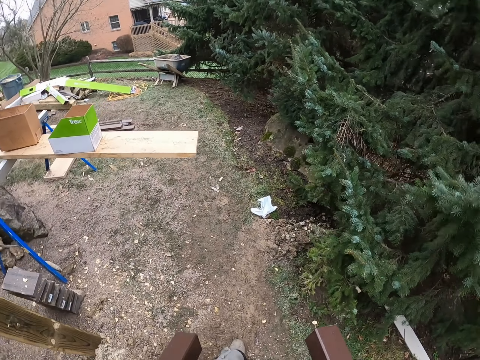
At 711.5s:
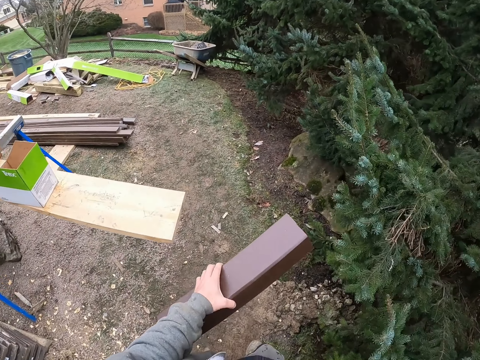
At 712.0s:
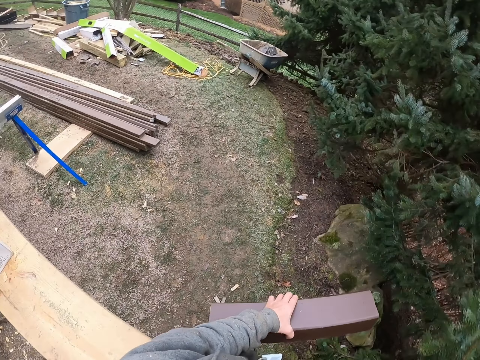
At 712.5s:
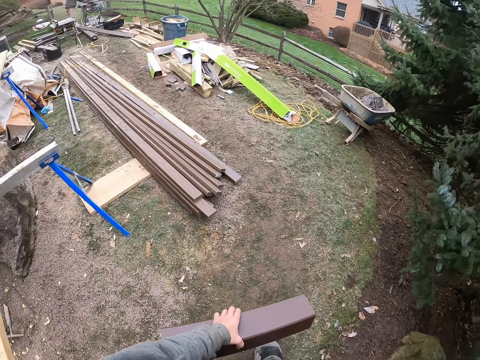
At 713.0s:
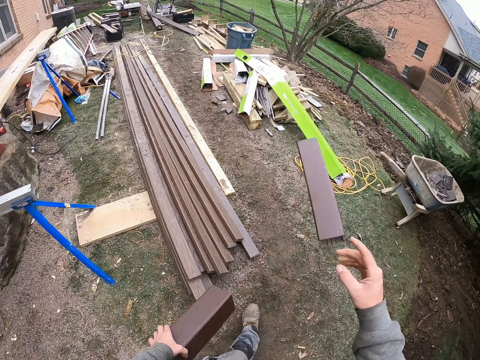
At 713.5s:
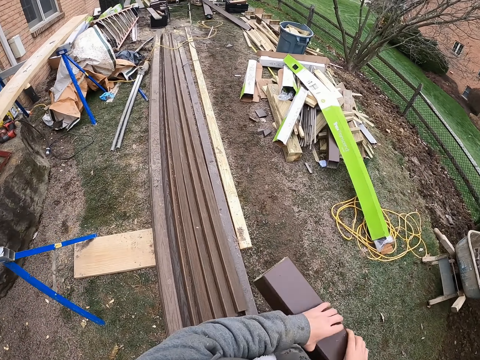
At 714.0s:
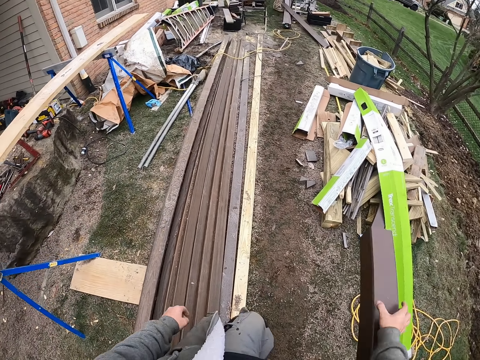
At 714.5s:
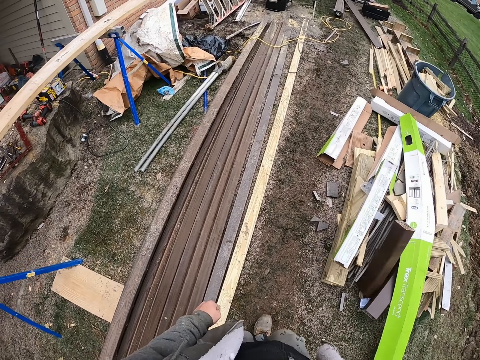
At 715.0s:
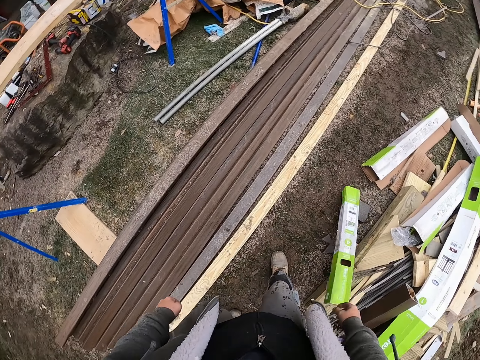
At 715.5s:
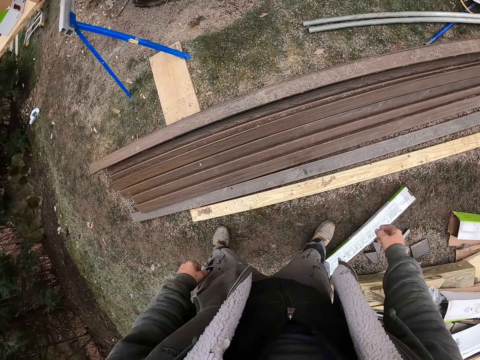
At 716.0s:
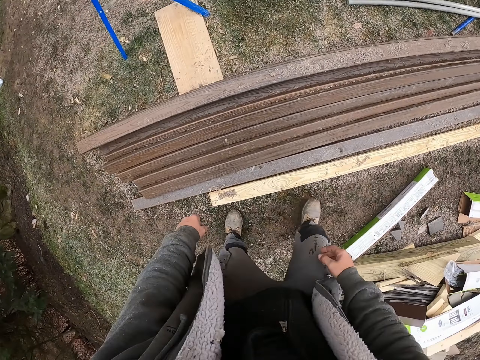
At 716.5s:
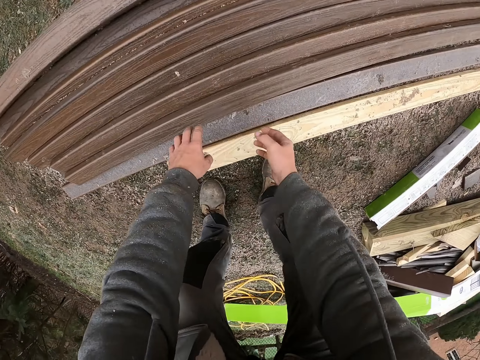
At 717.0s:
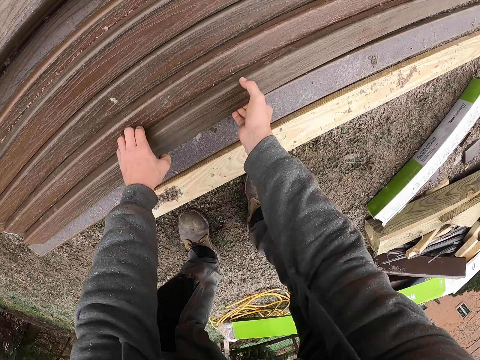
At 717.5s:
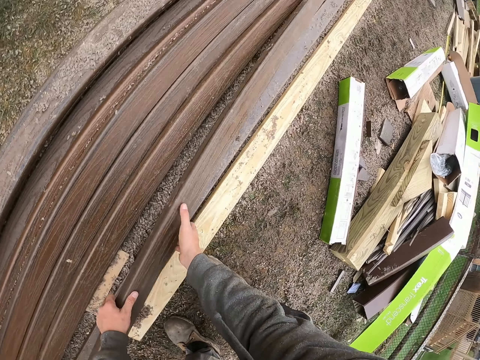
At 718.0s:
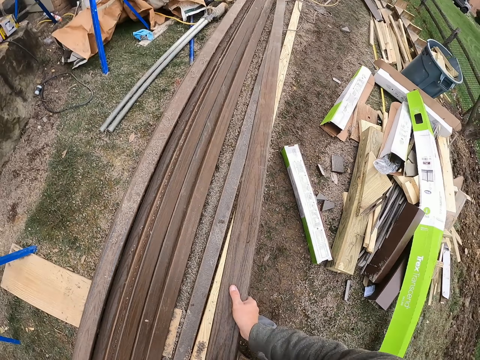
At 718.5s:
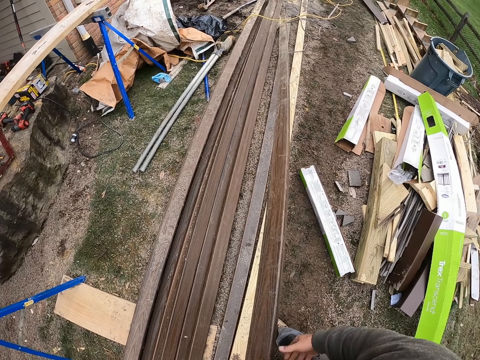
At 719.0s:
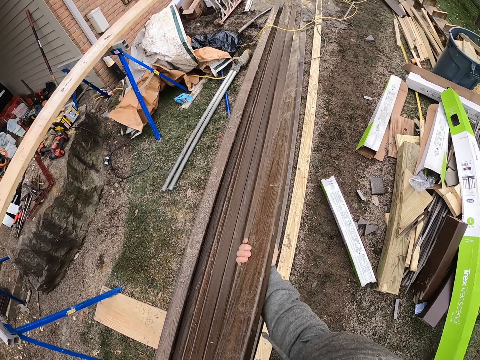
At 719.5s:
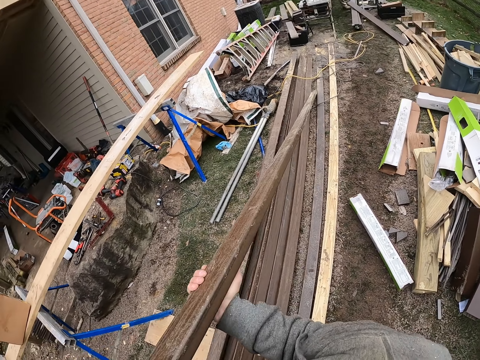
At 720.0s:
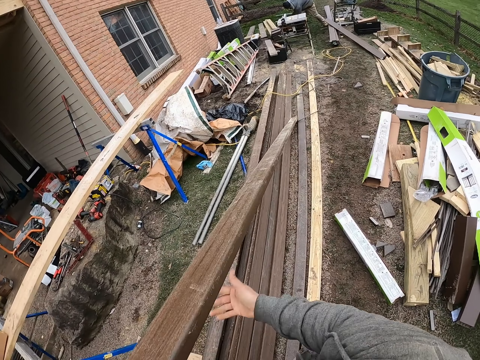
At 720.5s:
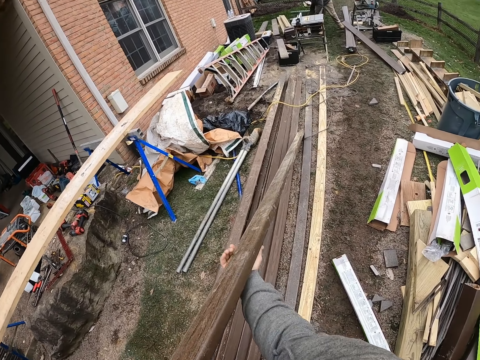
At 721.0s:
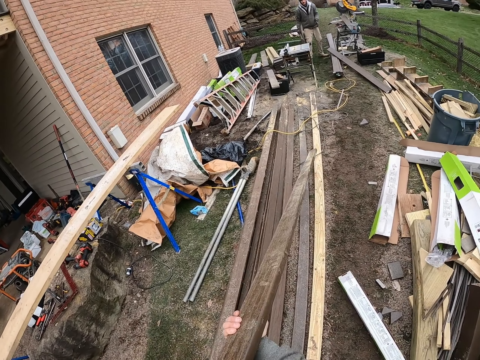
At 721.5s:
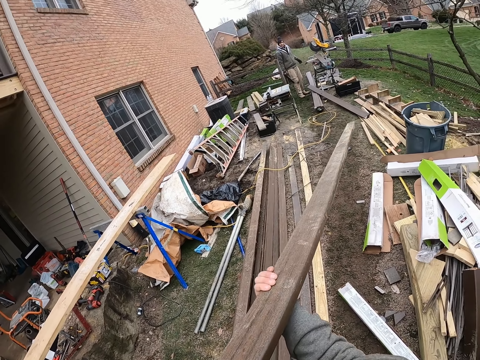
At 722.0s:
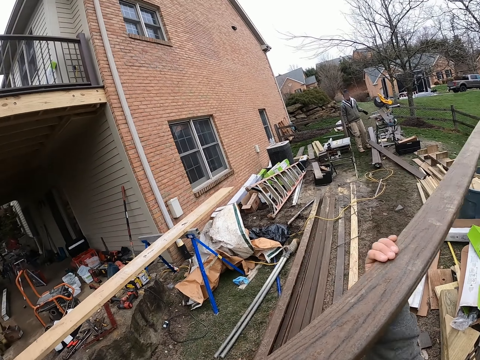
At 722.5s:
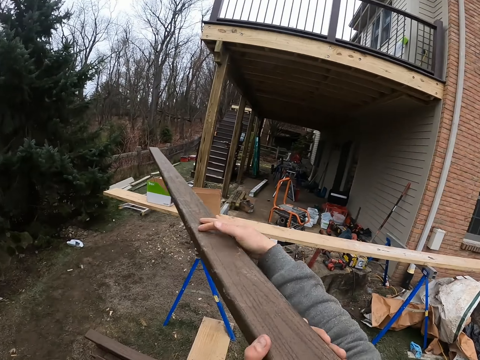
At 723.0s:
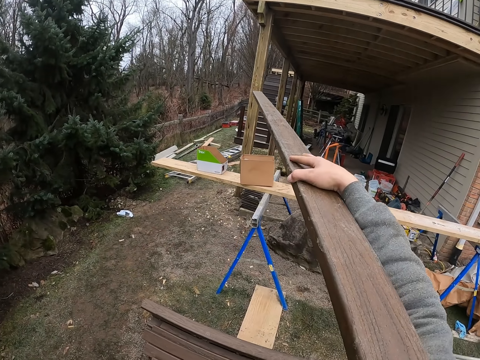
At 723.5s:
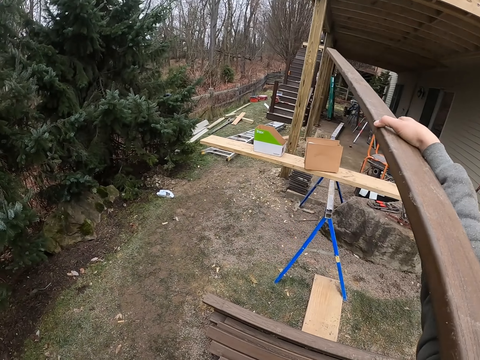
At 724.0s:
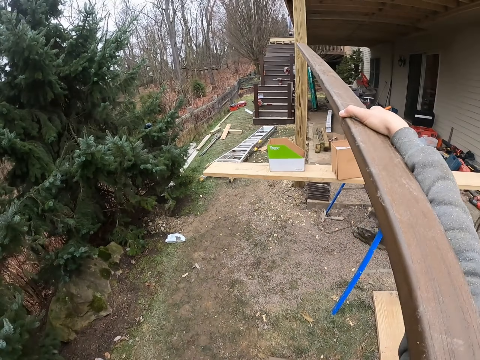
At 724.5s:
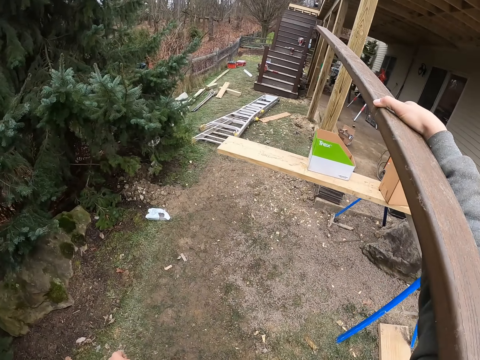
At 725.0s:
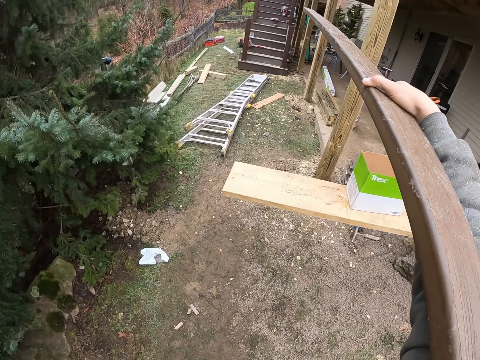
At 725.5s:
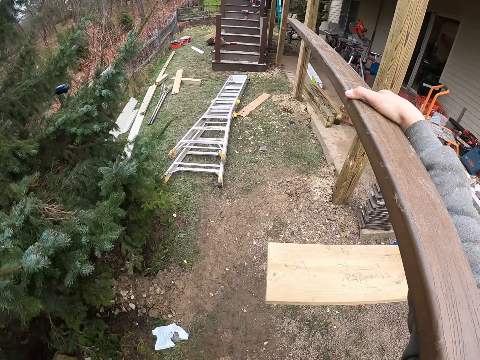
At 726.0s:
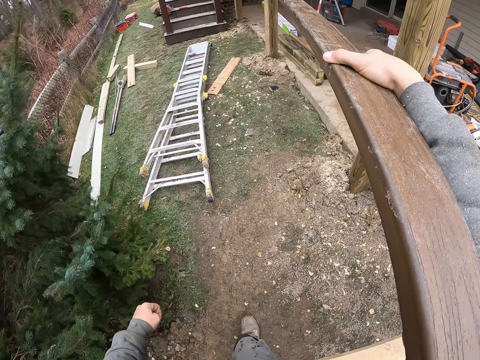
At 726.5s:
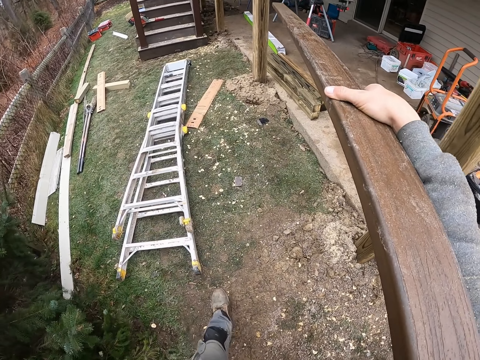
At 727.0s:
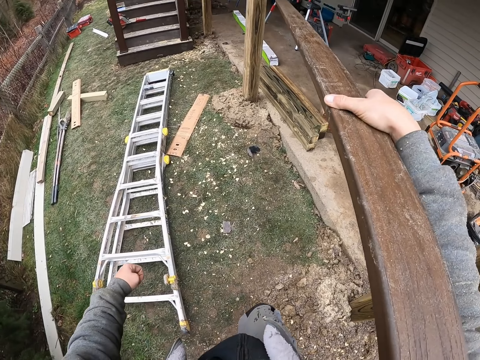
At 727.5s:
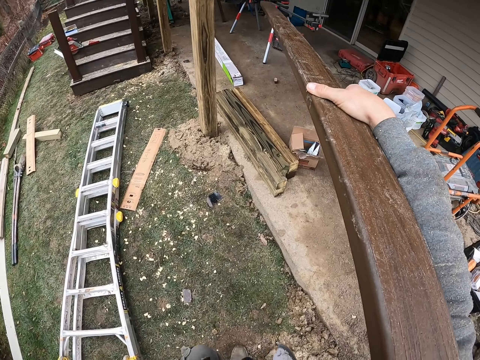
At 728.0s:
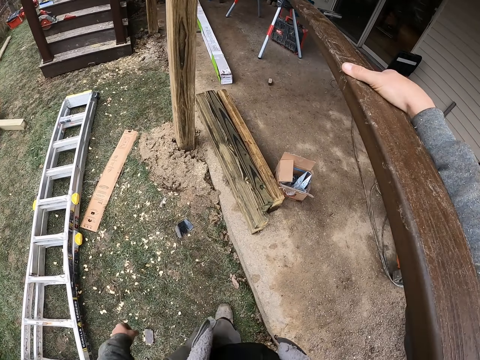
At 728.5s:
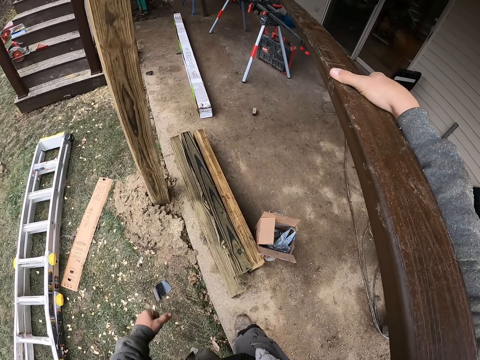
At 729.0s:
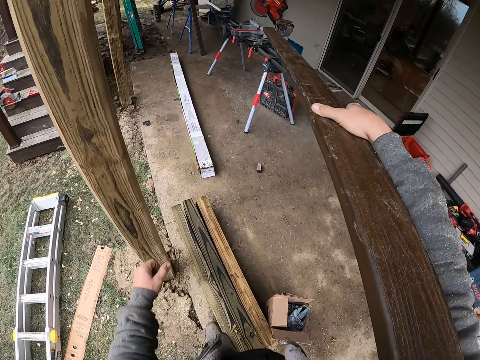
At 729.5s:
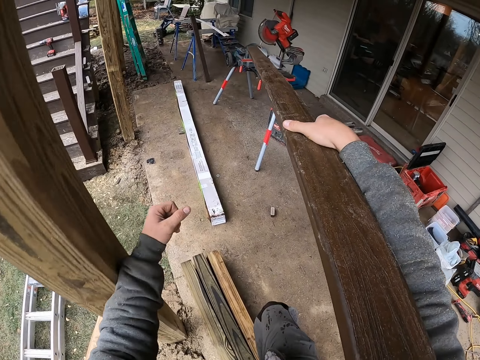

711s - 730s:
The camera wearer throws one piece of wood away. They throw the other piece of wood away. They touch the timber. They pick up a wood. They walk in the backyard.

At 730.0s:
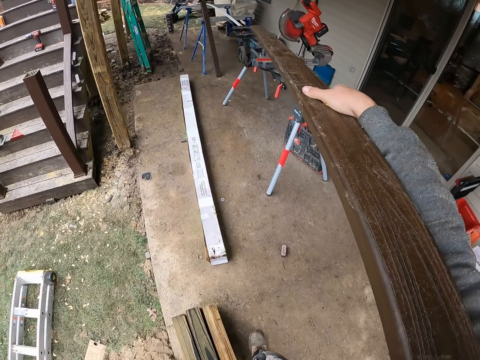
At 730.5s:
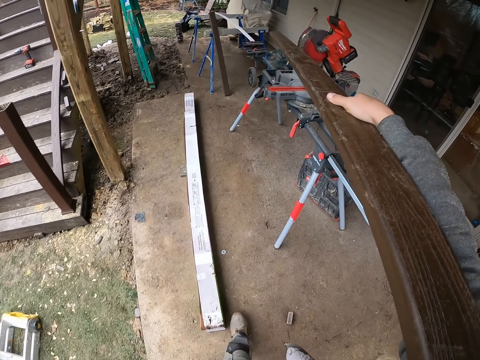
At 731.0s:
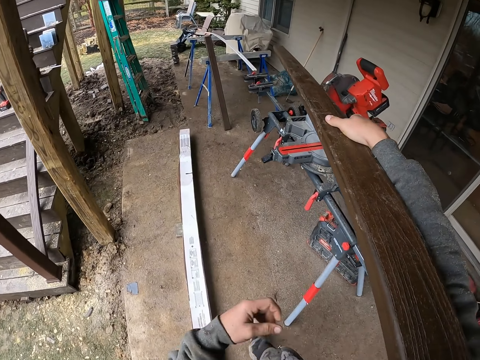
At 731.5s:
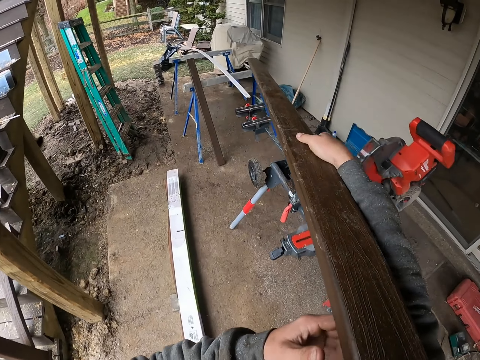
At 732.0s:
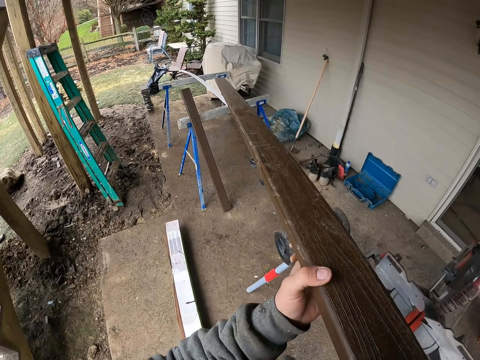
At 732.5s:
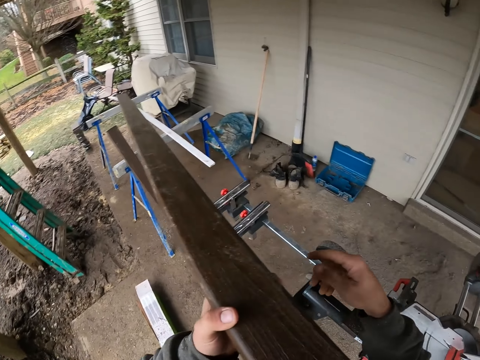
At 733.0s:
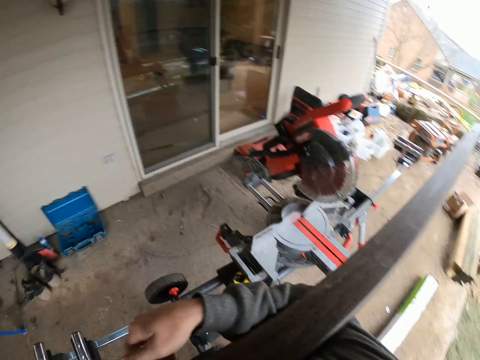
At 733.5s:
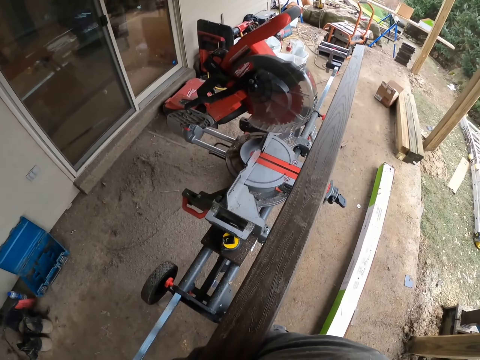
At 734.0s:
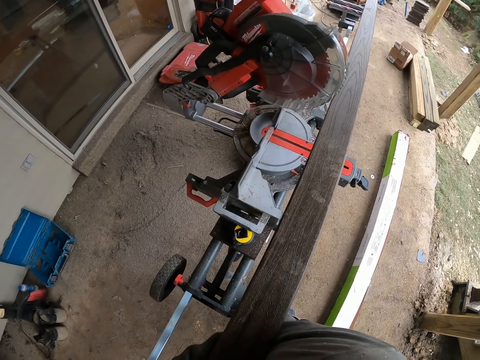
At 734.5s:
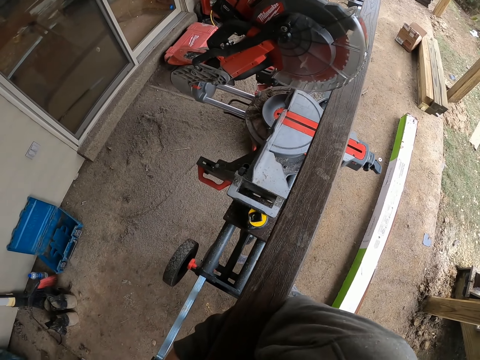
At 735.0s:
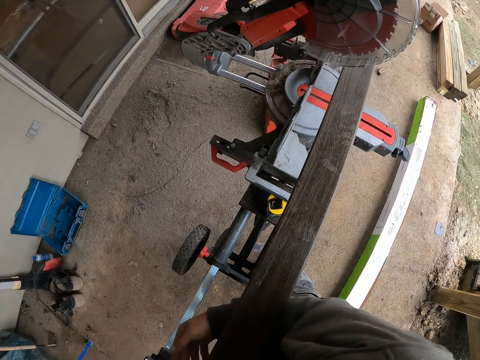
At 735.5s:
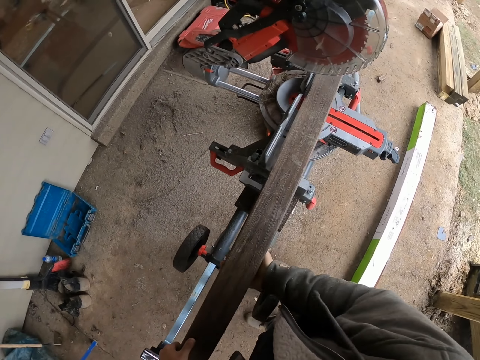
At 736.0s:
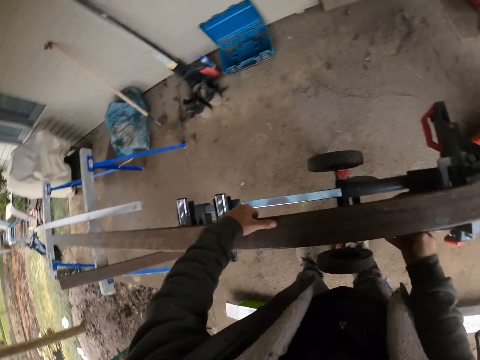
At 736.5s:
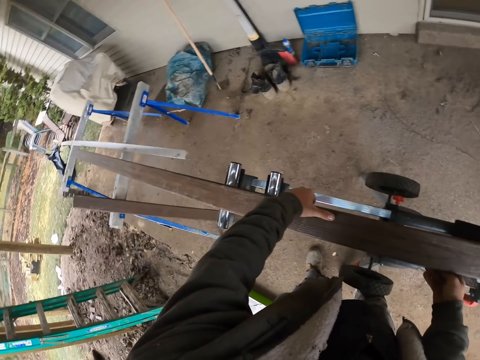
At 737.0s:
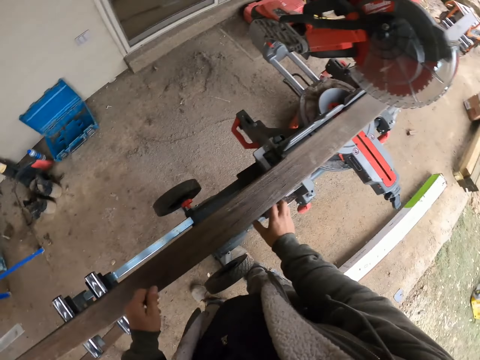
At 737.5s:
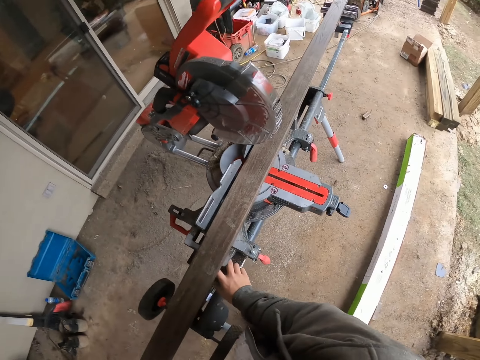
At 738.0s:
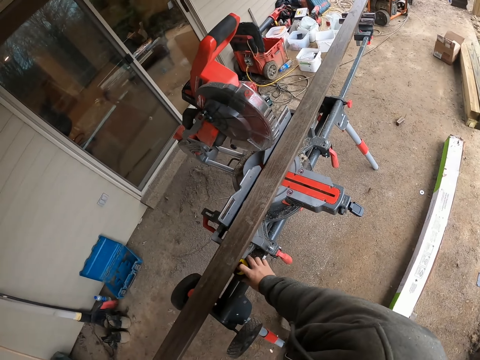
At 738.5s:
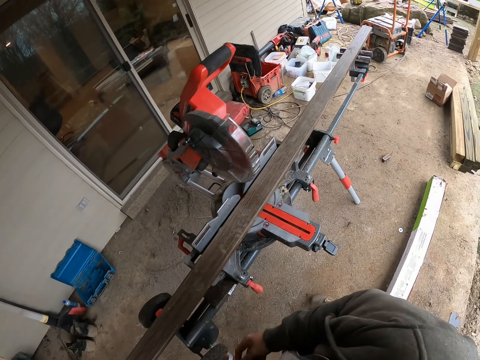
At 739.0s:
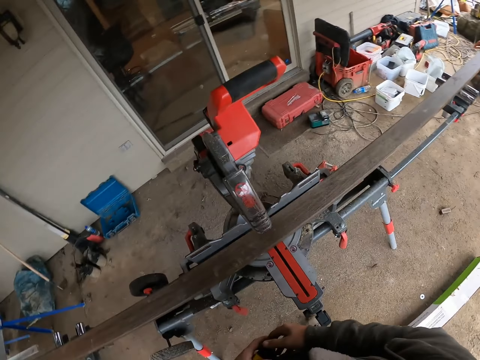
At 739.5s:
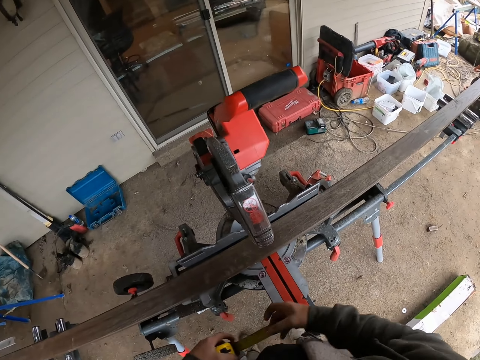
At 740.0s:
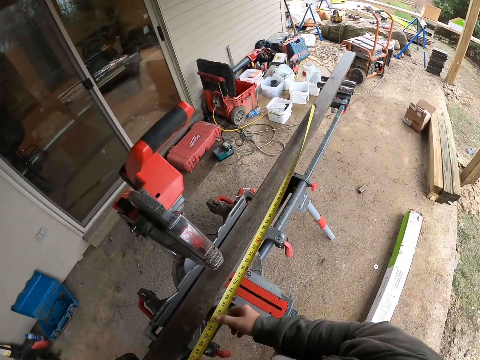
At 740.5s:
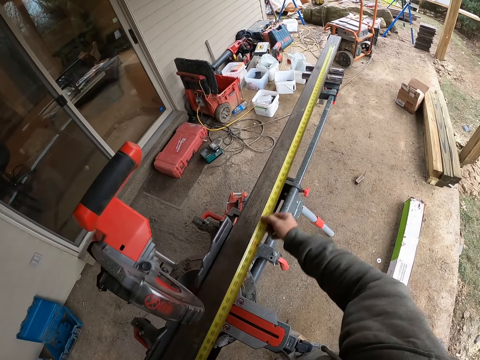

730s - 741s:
The camera wearer puts wood on the circular saw machine. They pick up the tape measure. They pull the tape measure.
